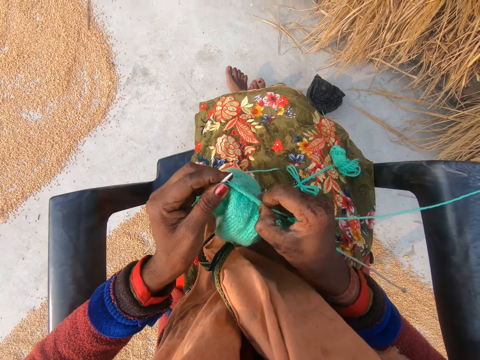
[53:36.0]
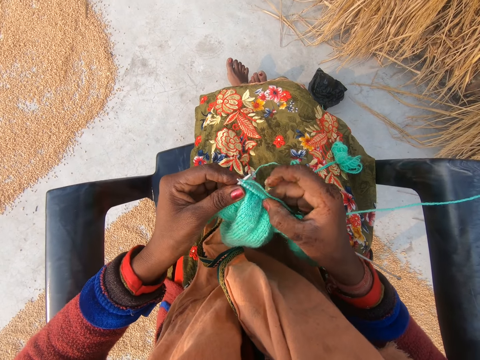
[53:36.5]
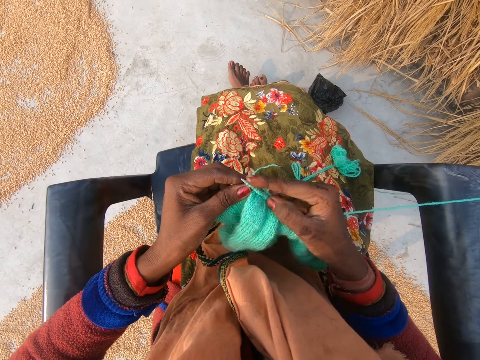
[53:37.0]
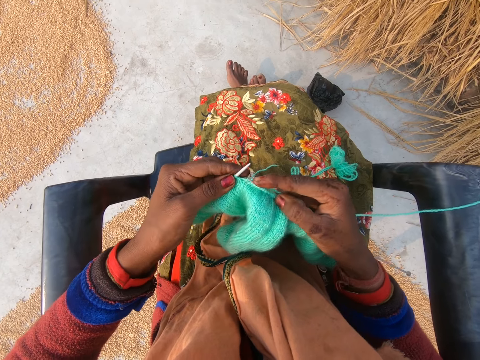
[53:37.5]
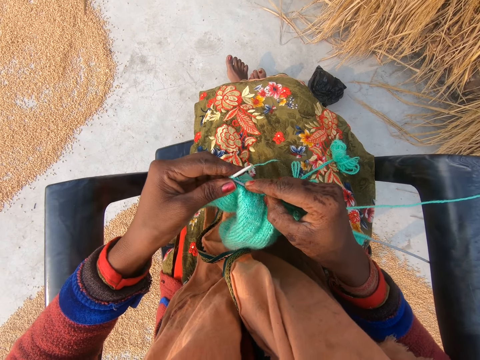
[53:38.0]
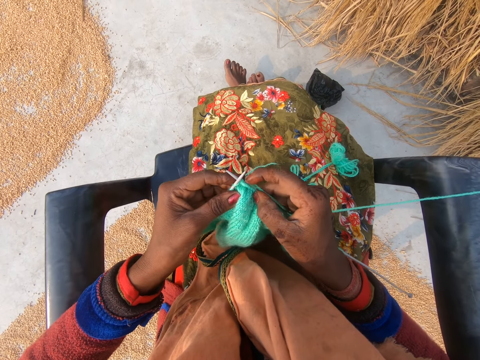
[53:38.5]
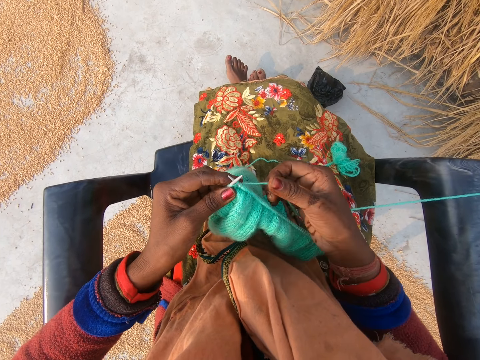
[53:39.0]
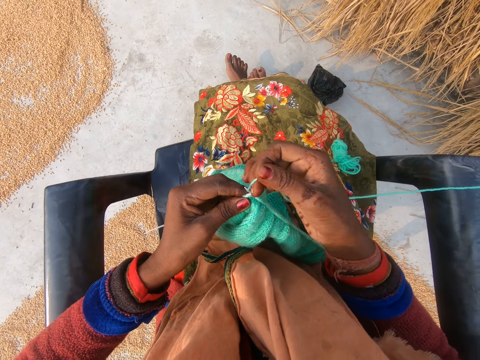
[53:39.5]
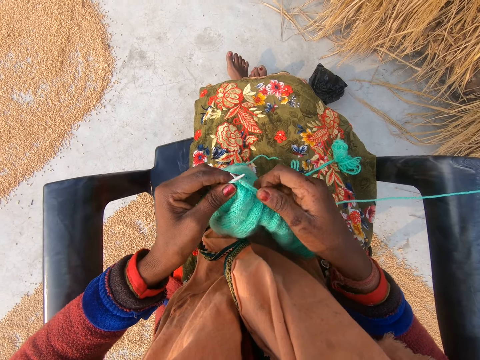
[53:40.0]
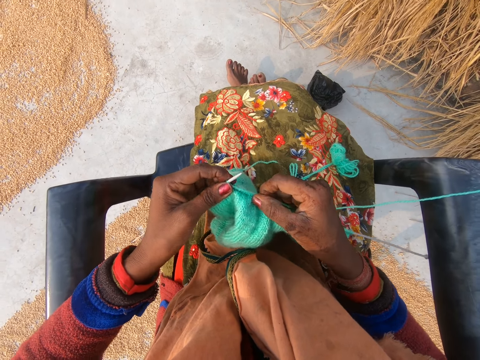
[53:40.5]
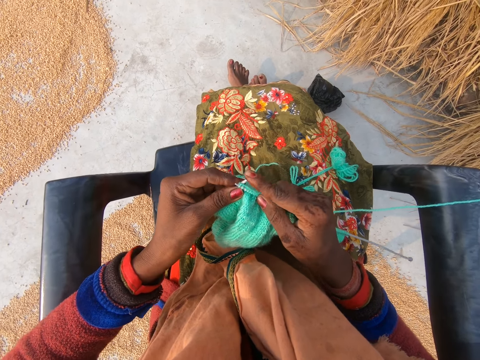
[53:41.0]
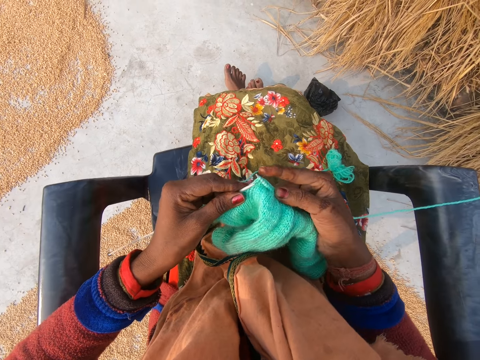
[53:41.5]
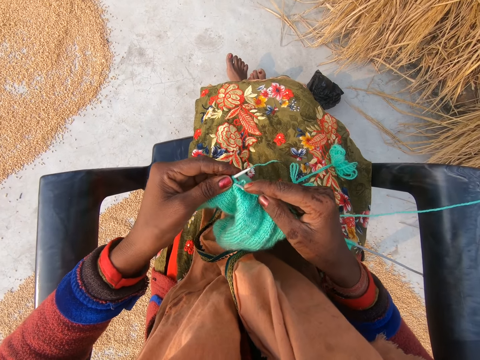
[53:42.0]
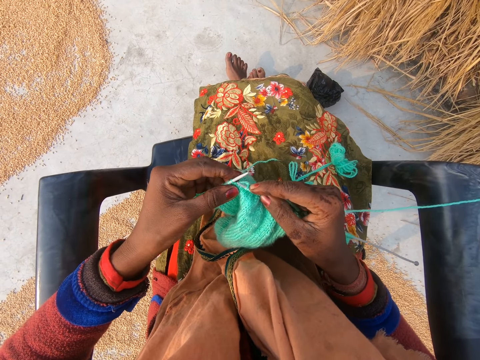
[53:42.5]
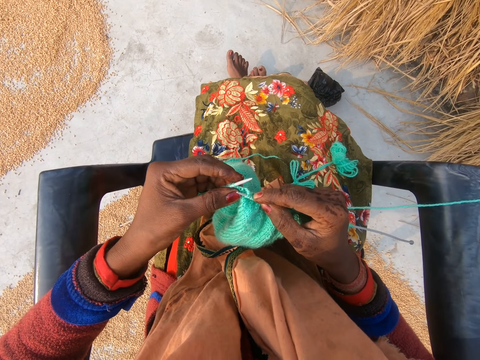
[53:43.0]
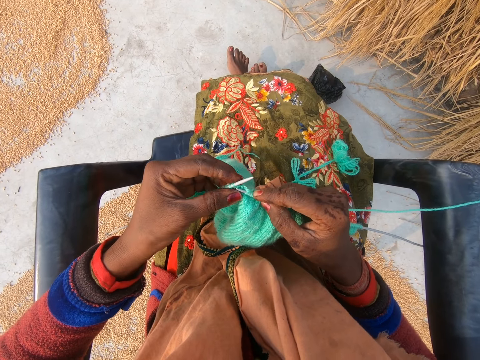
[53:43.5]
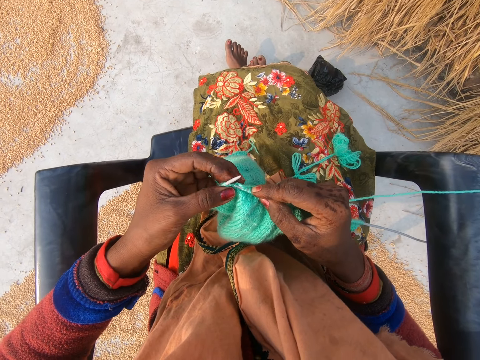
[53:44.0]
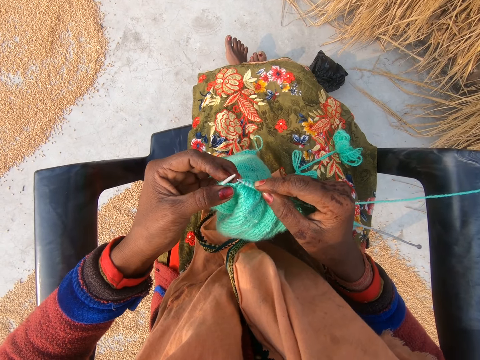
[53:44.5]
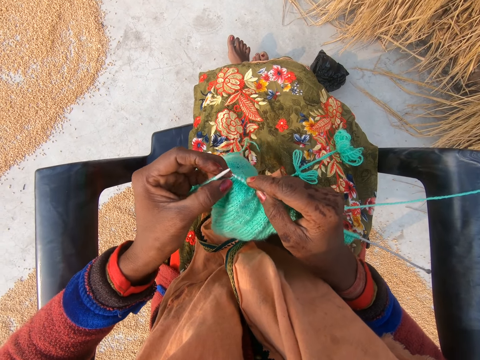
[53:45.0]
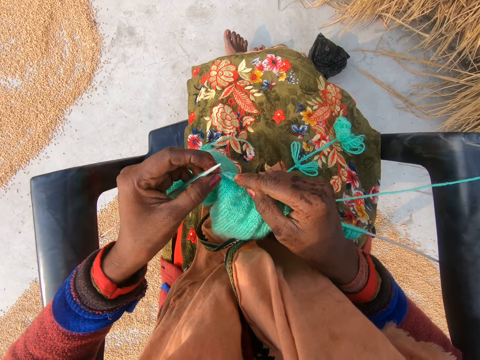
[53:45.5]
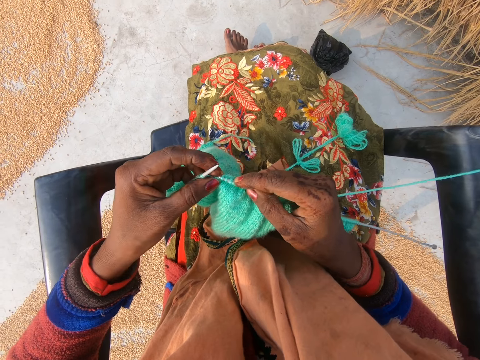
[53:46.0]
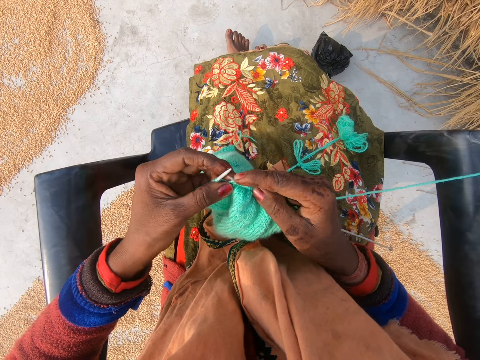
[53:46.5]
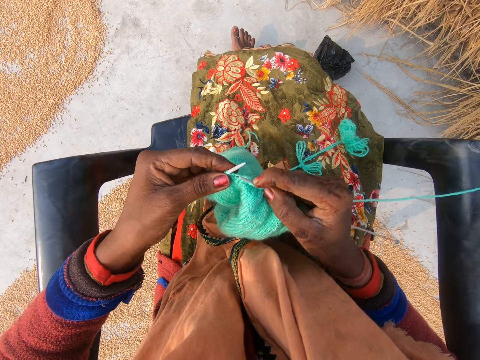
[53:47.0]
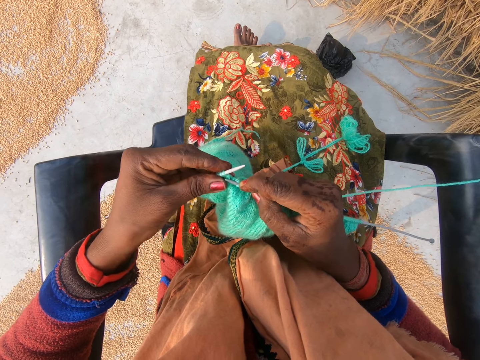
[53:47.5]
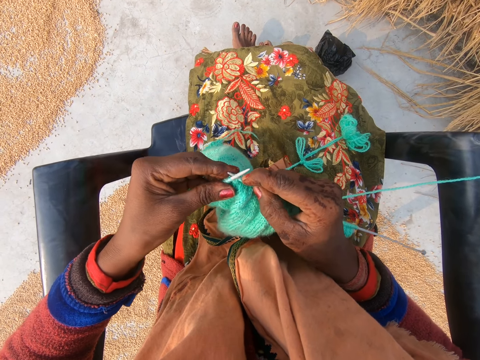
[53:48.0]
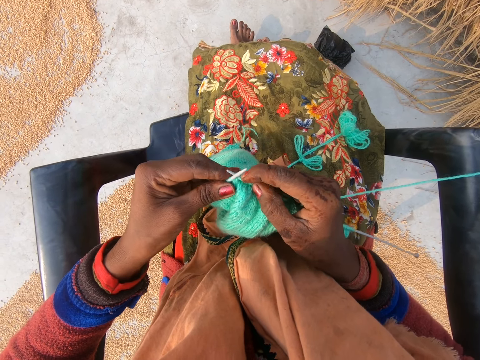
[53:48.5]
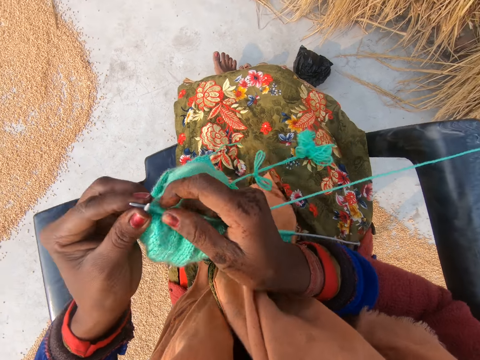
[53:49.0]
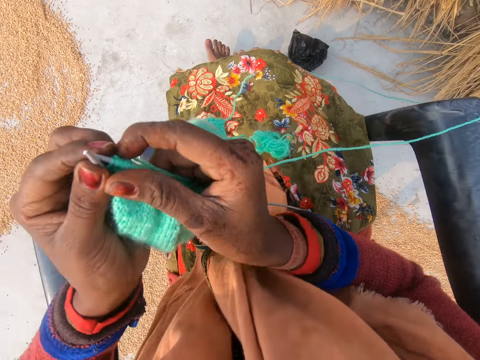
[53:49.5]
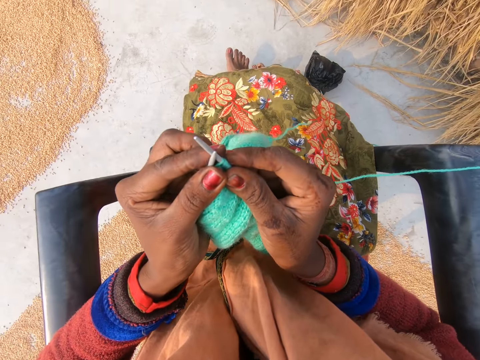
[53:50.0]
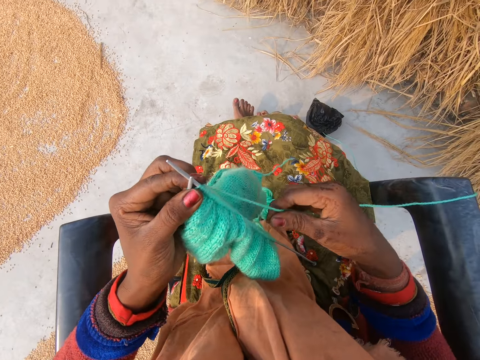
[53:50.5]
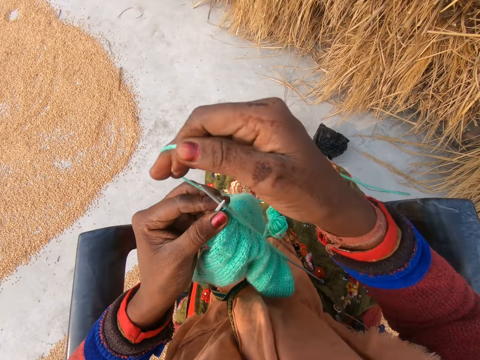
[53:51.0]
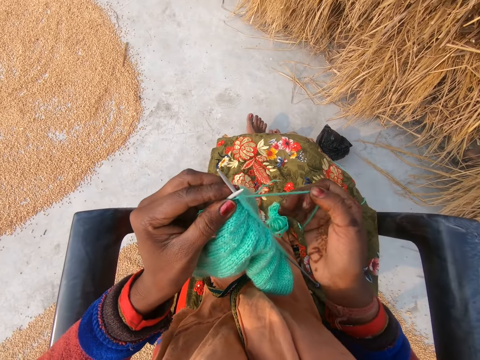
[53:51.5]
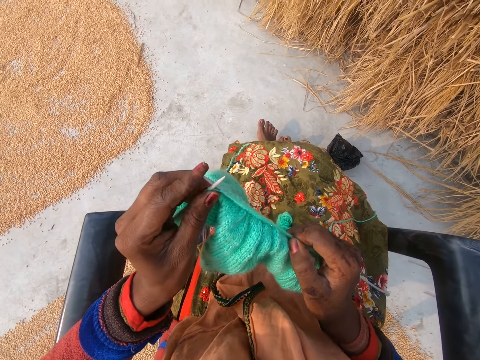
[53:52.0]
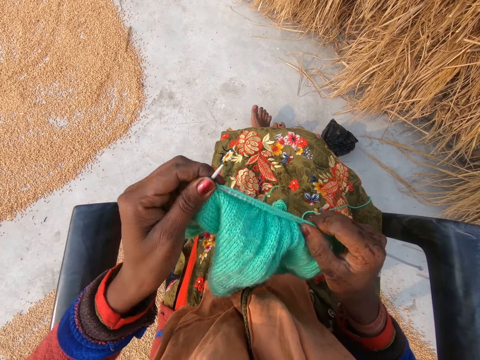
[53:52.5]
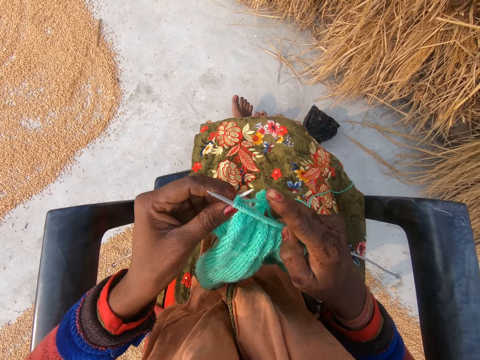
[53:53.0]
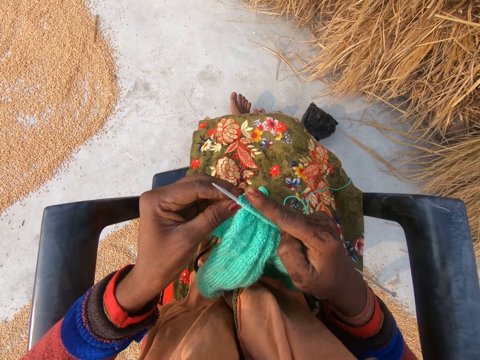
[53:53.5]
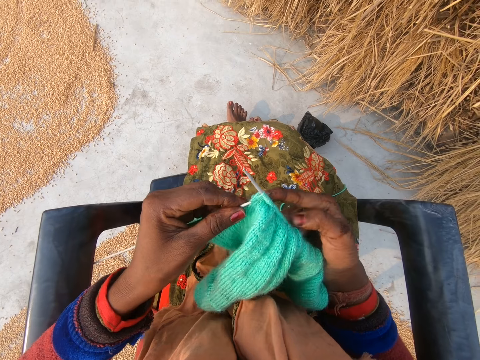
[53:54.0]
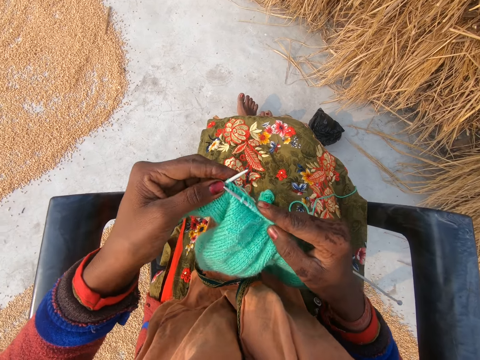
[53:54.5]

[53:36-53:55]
The camera wearer adjusts the yarn with her hands. She lifts up the fabric. She rolls the yarn around the crochet hook with her right hand. She knits the fabric with straight needles. She crochets with the yarn.

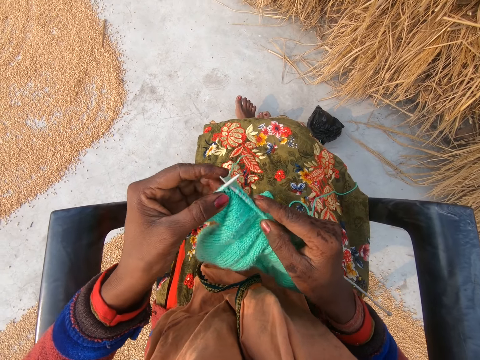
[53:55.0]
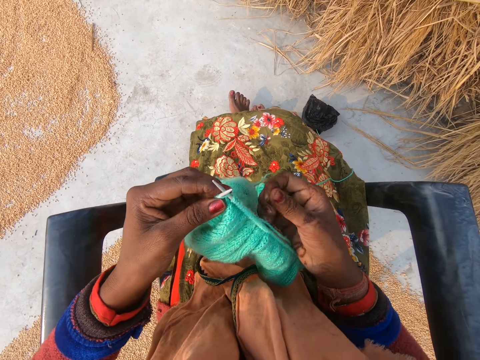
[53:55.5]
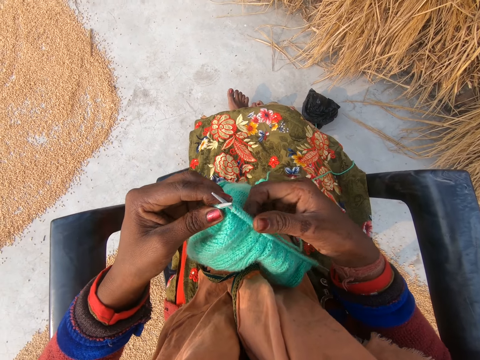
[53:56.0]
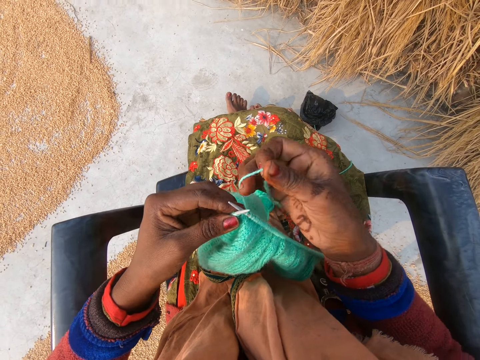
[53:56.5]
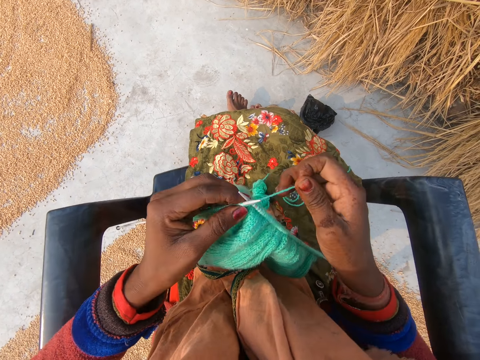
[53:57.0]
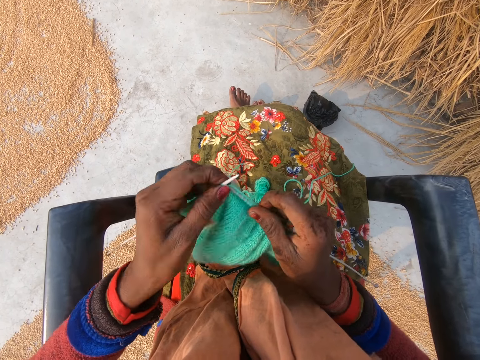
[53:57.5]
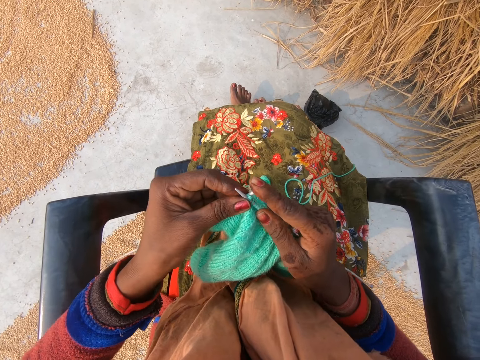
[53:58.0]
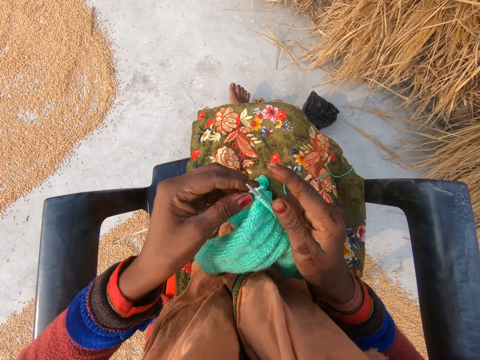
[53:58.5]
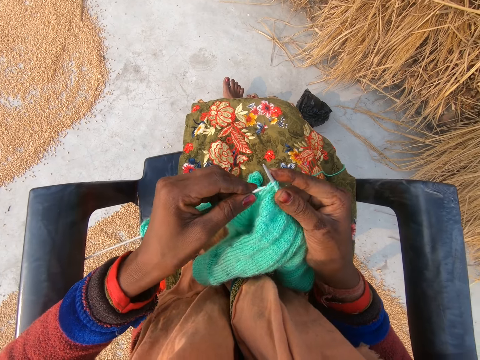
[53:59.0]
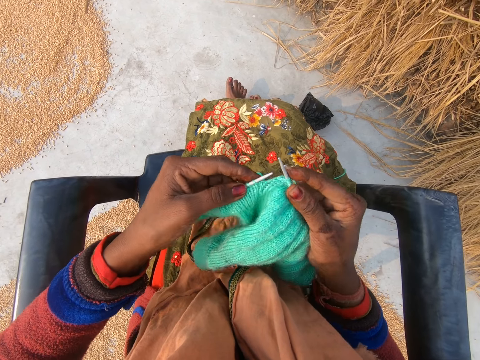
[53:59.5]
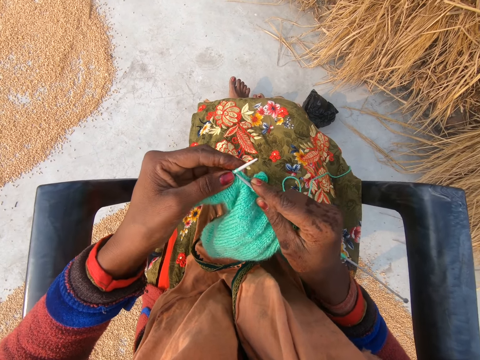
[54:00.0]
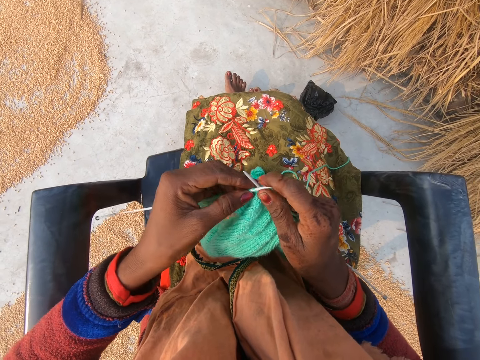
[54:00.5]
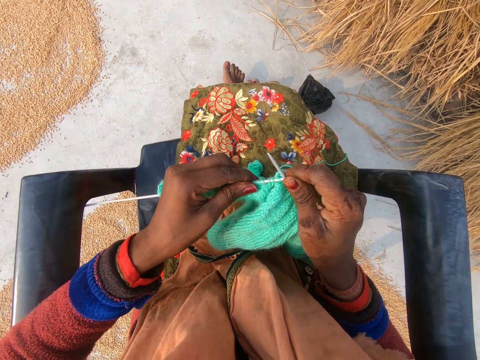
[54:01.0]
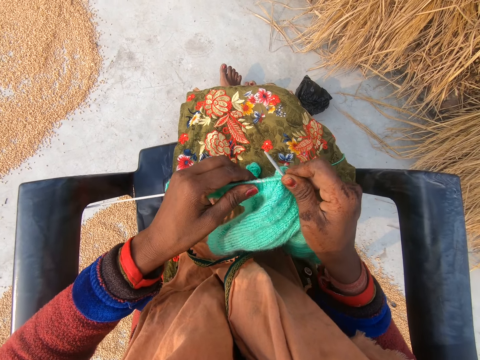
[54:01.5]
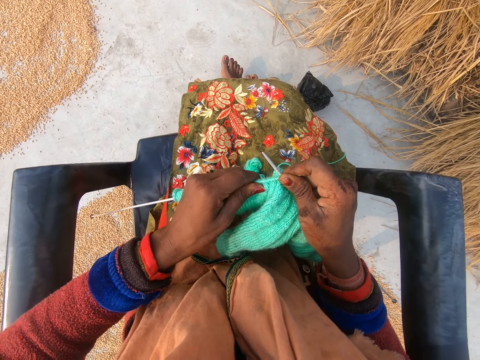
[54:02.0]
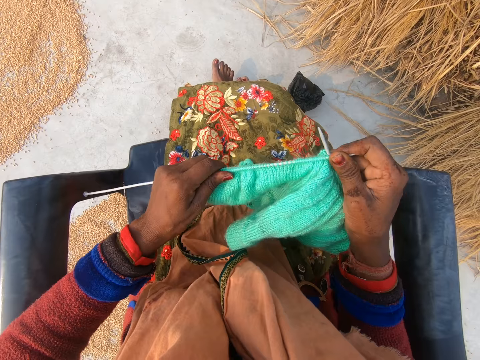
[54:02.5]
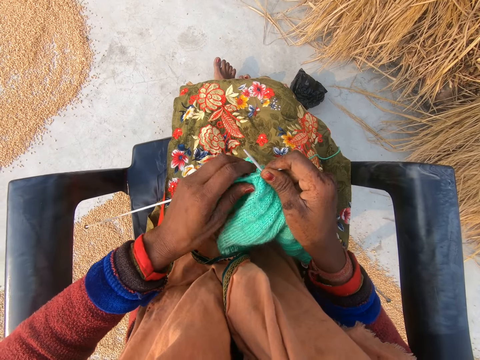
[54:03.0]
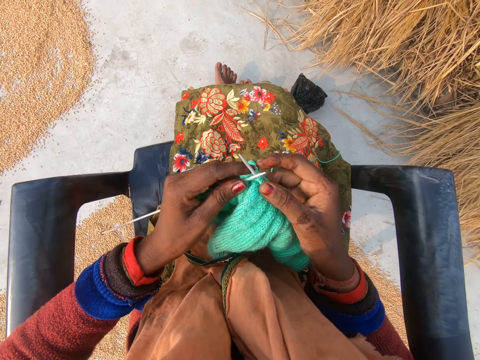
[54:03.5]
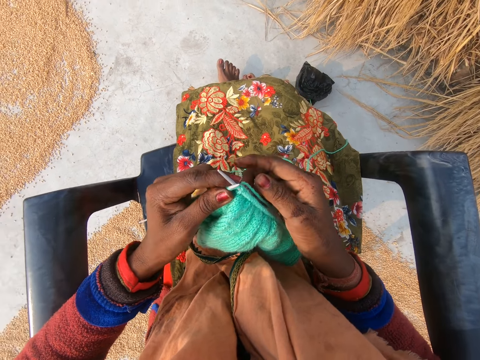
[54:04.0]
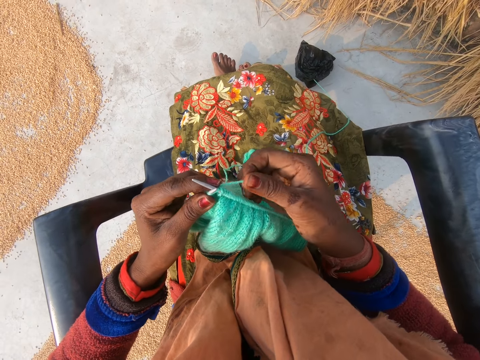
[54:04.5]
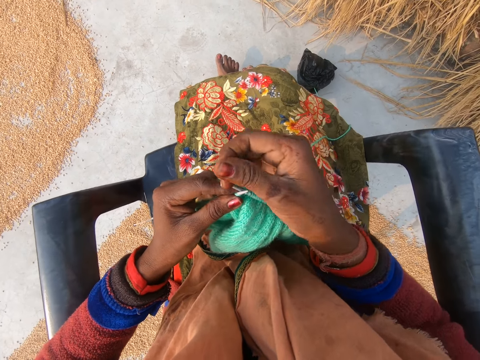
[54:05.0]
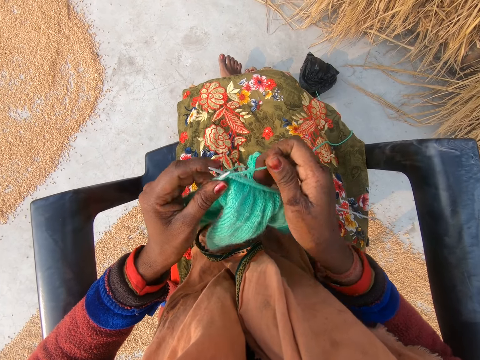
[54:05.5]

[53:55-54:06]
The camera wearer crochets with the yarn. She adjusts the yarn on the crochet hook with her left hand. She crochets with the yarn.
